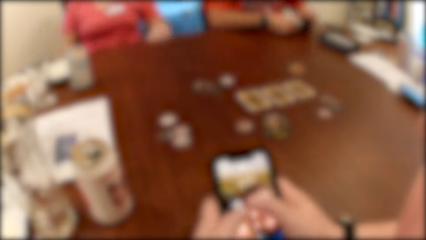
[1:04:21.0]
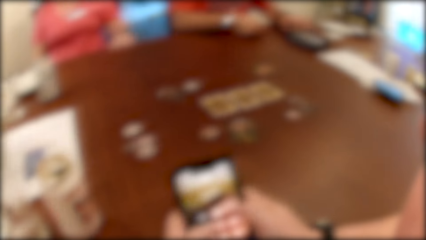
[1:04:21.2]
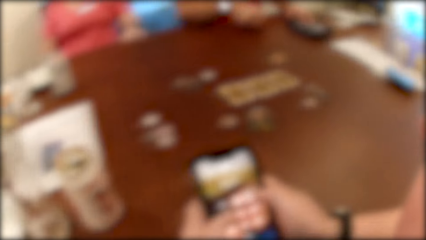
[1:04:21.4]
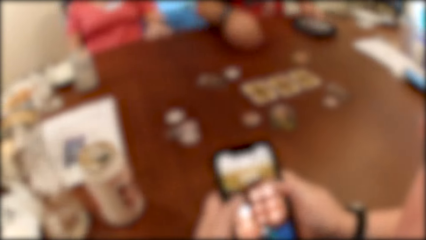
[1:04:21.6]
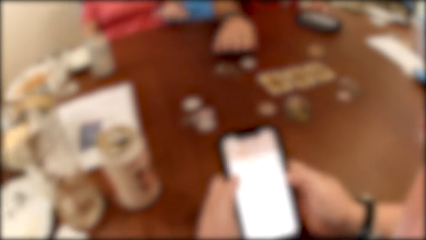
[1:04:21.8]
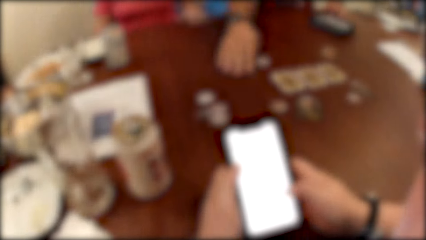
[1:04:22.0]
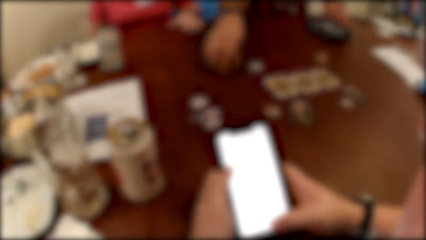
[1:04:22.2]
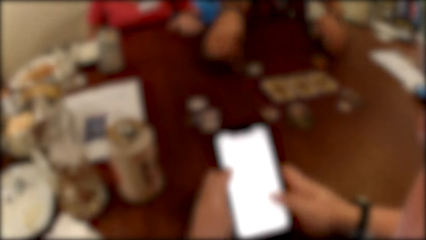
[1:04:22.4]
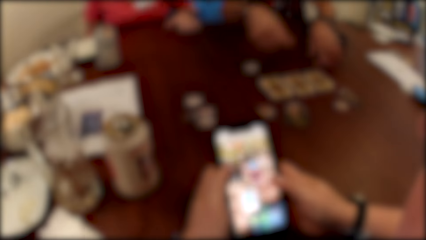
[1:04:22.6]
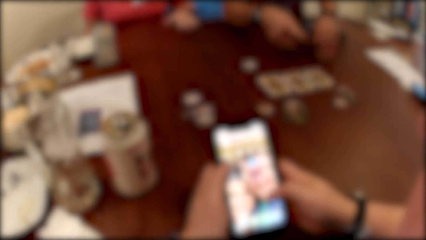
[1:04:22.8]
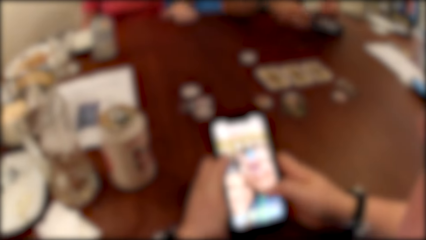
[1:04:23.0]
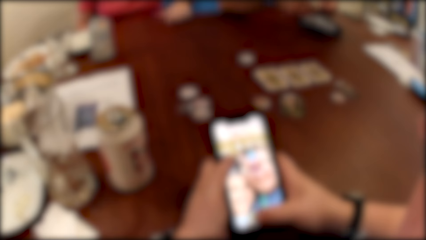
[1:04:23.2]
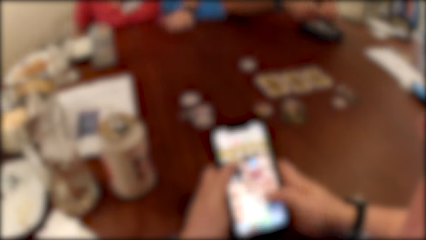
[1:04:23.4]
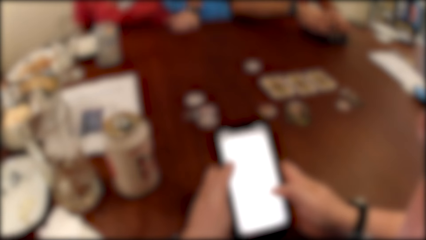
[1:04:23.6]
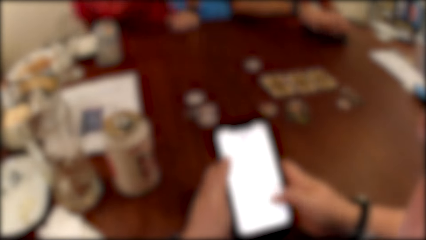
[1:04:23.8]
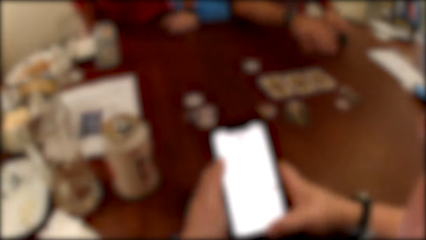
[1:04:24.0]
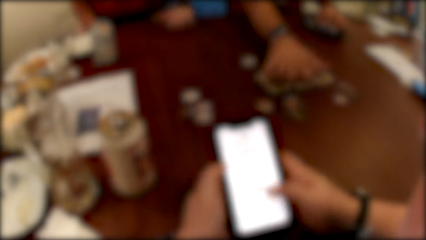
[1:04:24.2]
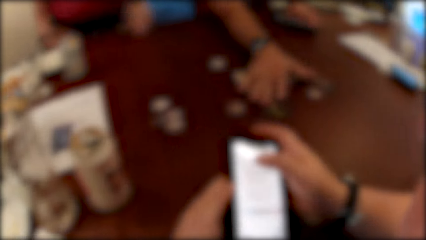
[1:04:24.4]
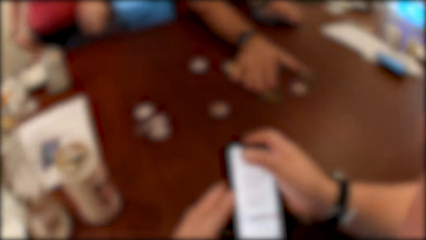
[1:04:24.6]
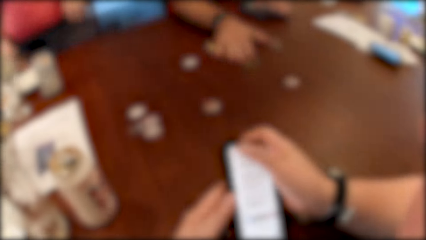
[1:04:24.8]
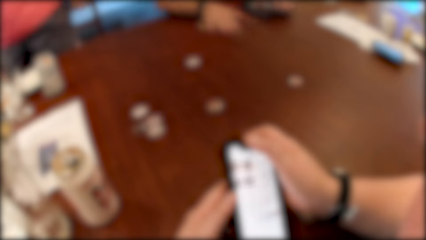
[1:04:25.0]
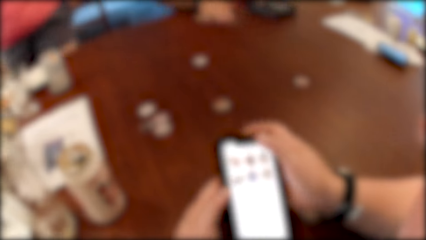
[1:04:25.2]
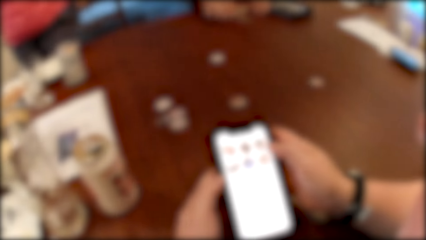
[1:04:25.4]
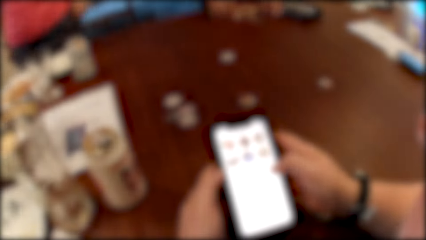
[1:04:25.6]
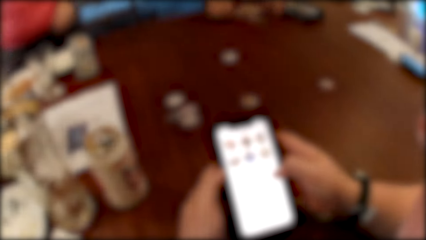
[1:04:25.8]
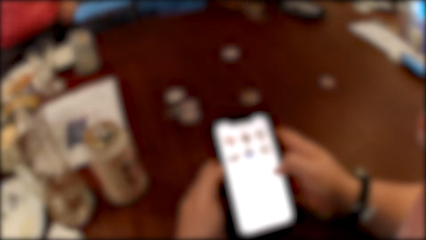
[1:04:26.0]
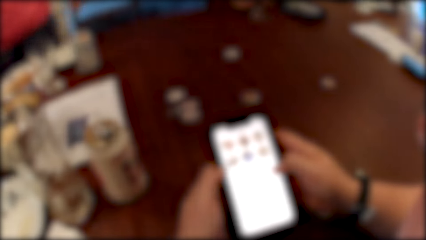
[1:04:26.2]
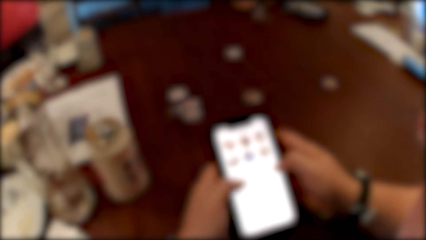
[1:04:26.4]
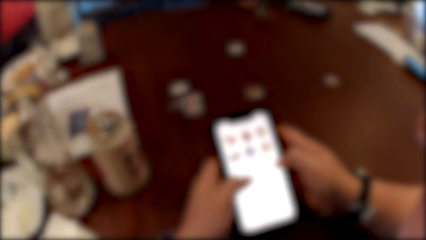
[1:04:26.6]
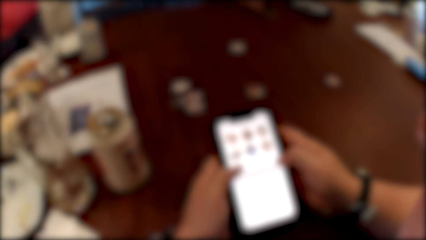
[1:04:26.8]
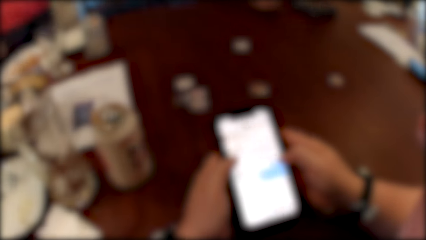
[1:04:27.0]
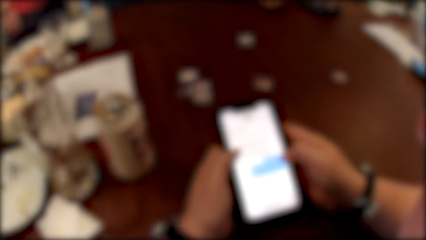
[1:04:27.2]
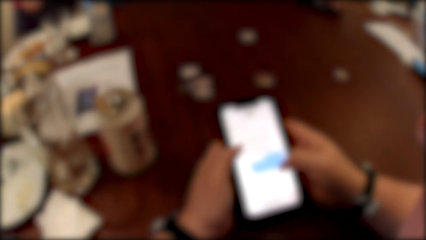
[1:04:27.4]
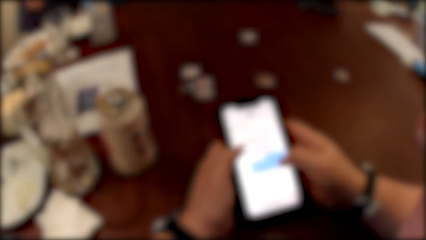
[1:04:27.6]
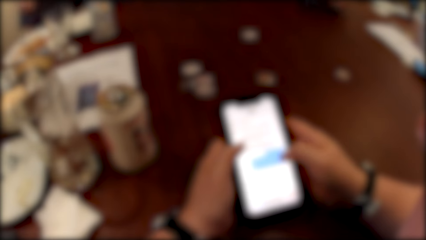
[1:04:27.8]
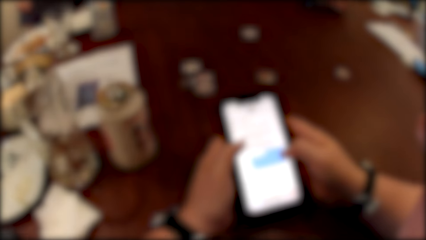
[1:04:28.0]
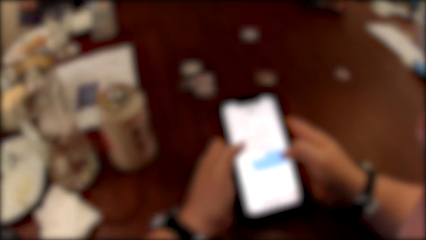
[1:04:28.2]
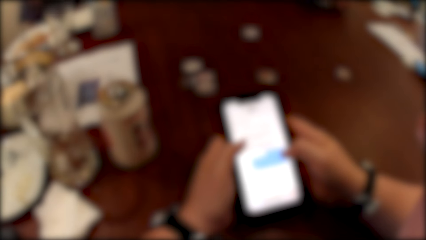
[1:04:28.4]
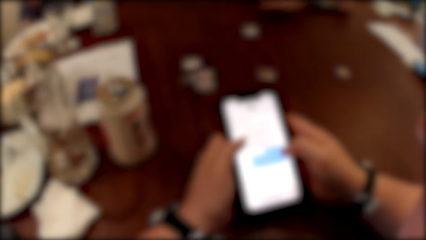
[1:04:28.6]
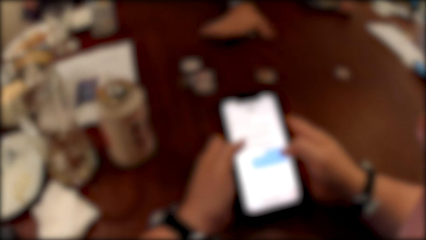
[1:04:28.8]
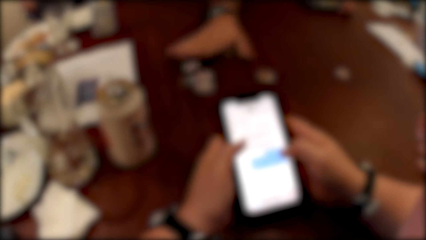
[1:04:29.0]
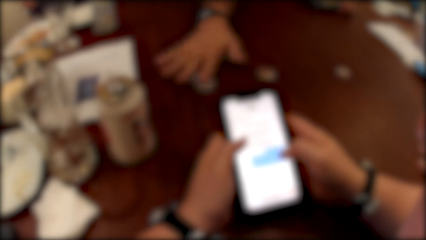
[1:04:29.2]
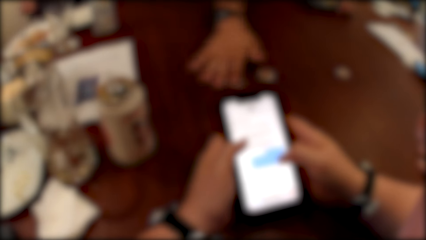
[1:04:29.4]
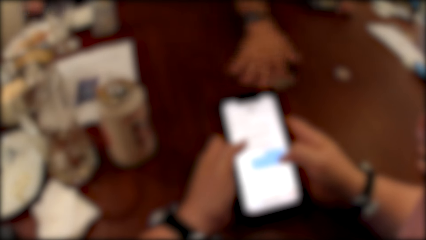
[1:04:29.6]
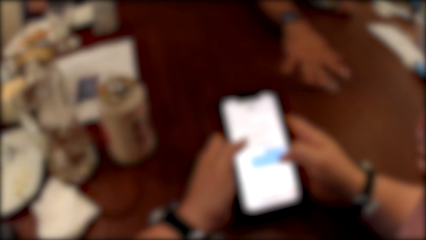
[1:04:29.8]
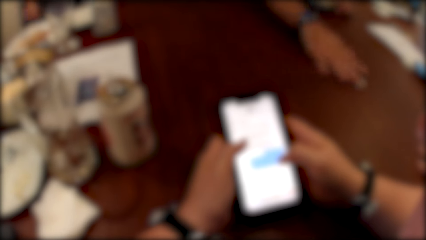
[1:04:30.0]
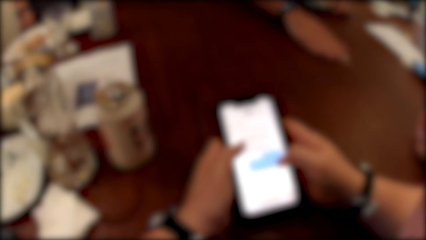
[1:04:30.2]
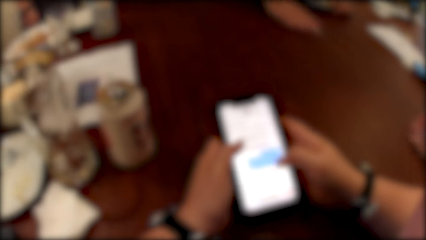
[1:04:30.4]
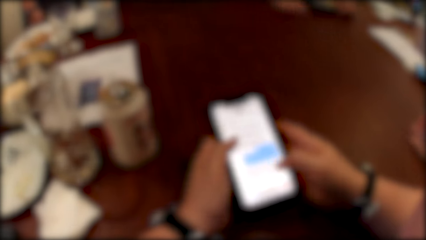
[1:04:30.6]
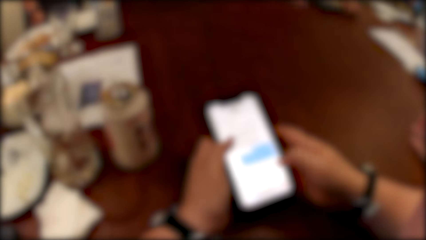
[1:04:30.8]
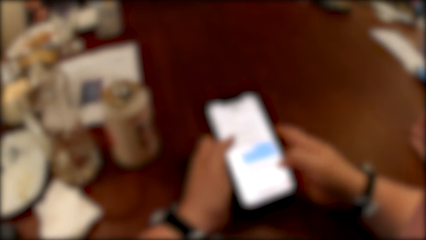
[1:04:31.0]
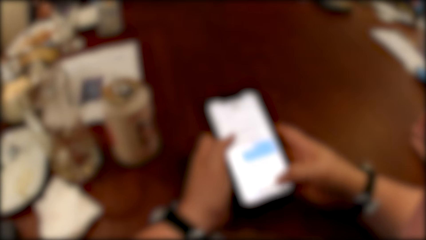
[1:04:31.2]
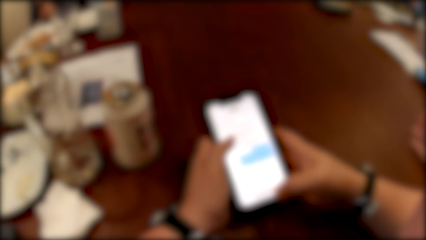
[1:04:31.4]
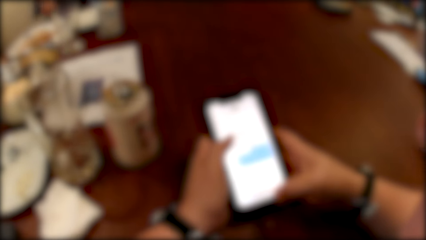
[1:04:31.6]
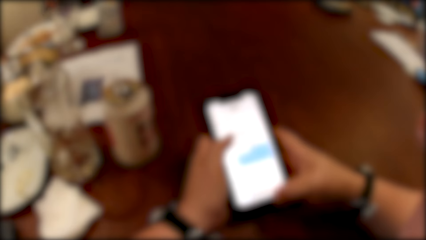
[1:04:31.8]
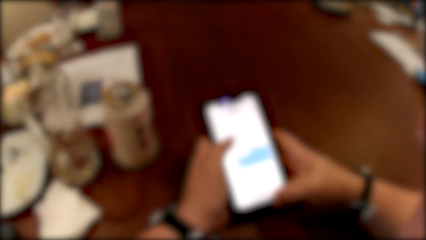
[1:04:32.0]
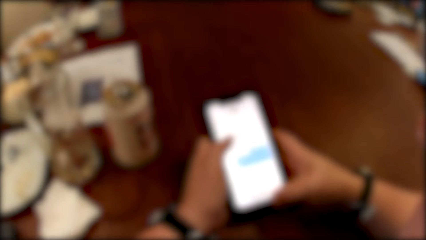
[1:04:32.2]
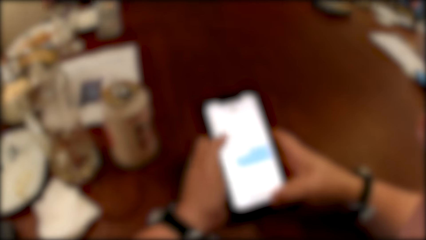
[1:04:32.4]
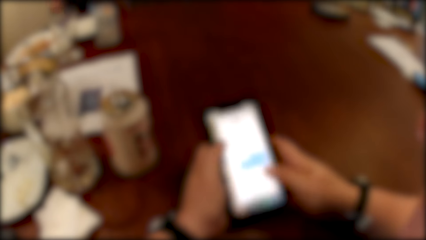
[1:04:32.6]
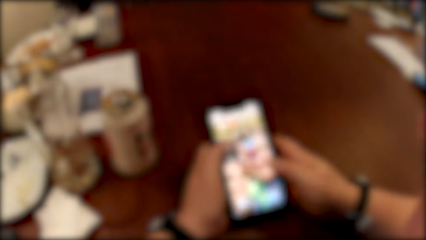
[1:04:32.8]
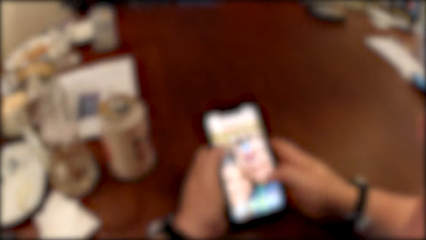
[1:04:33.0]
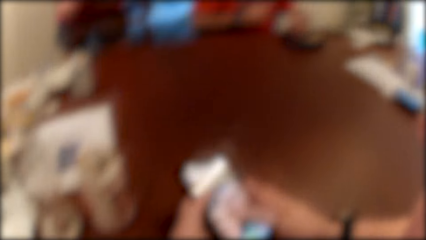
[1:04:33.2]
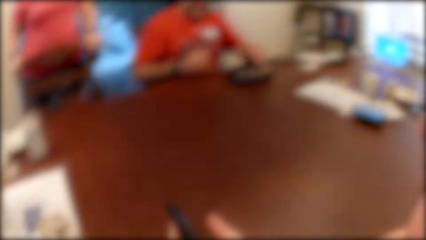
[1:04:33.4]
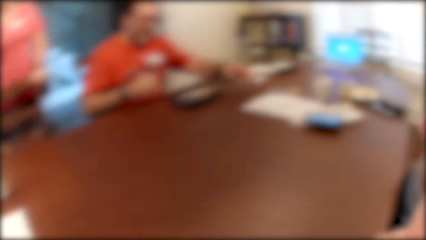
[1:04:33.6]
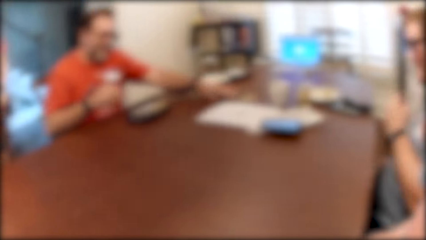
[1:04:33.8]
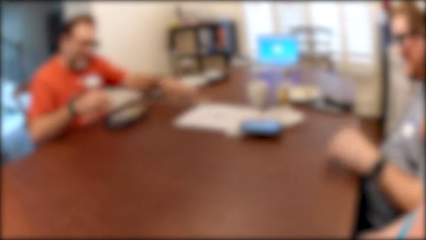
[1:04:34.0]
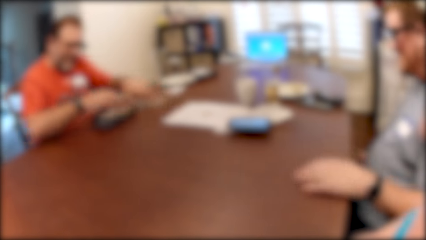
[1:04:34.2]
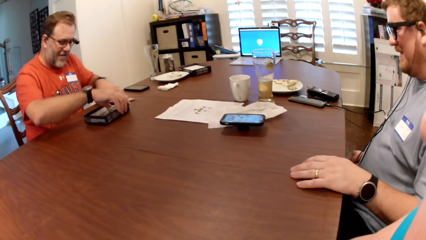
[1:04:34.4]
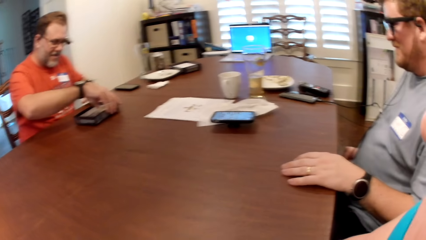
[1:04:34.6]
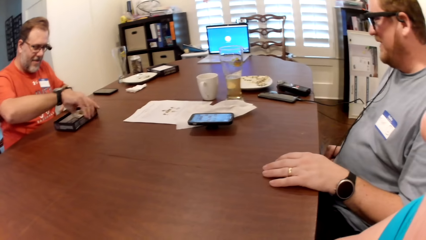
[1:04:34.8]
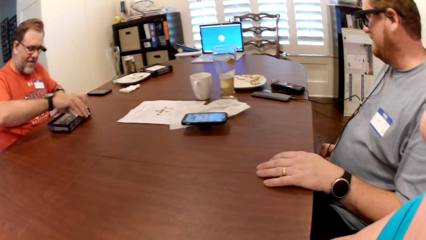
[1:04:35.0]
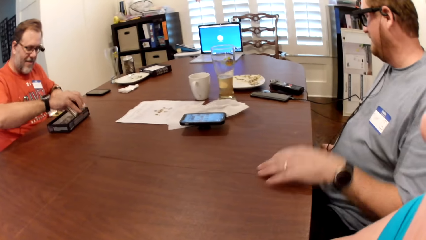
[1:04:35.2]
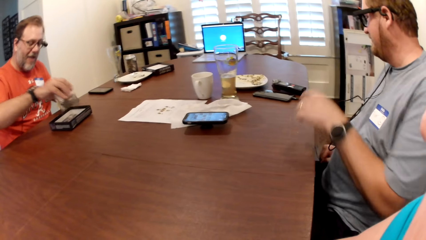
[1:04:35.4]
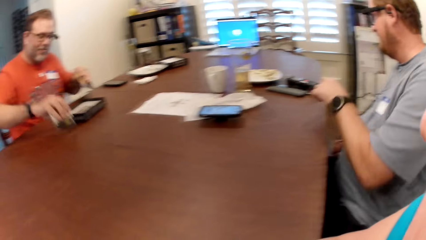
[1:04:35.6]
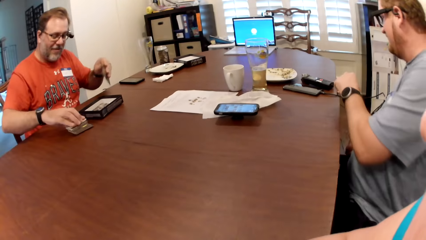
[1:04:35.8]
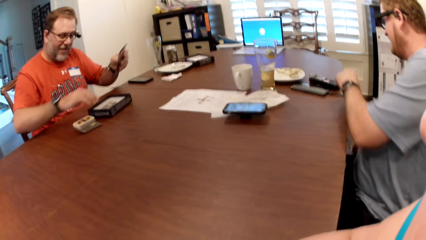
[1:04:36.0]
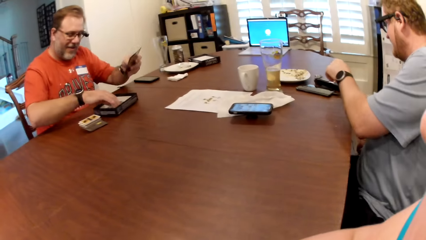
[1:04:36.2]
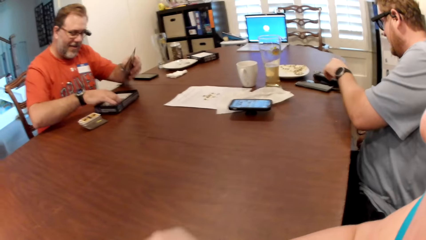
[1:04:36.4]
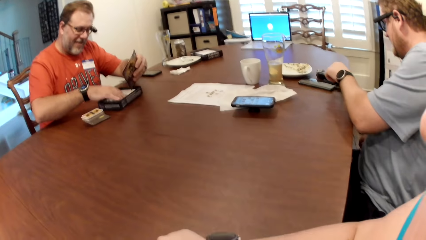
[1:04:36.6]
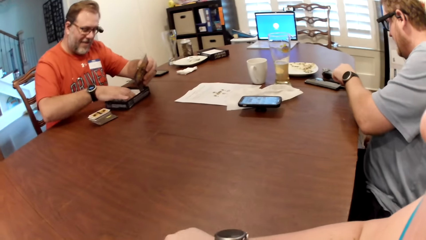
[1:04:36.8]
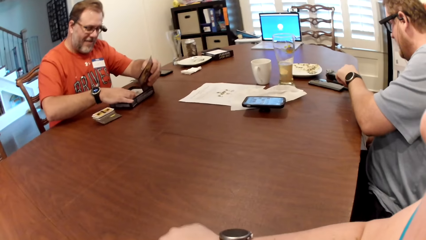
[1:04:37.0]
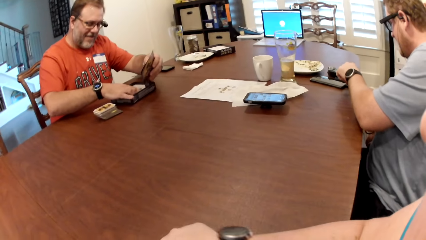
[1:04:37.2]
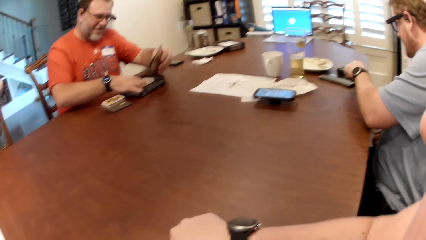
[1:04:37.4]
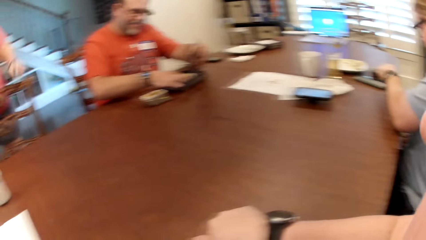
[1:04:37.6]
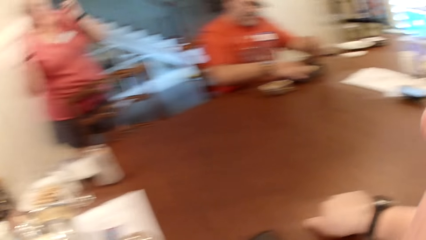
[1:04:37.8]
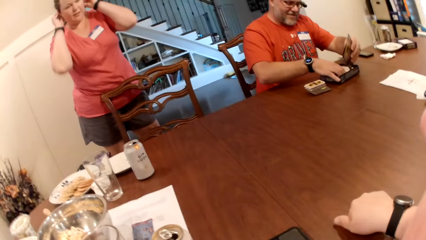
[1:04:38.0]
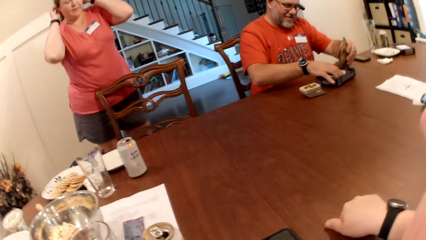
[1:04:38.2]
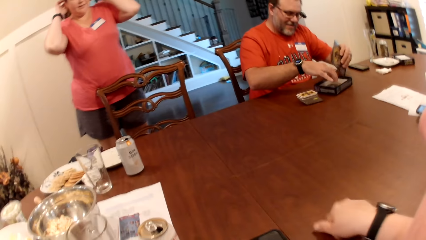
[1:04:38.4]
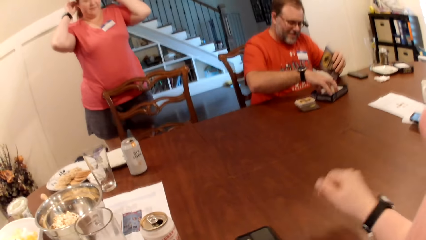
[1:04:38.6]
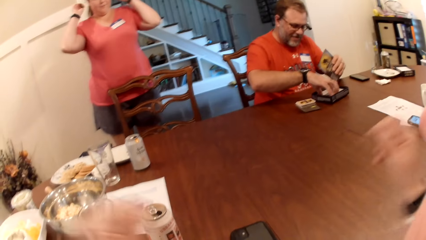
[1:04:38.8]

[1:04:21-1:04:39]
The camera wearer scrolls the phone. She presses the phone with her hands. A man clears the cards on the table with his right hand. The camera wearer murmurs. She puts the phone on the table. She knocks the table with her right hand. Another man presses a phone on the table with his left hand.
